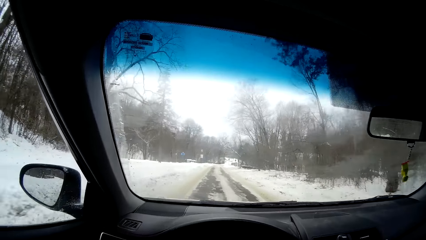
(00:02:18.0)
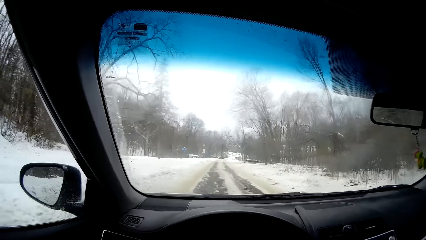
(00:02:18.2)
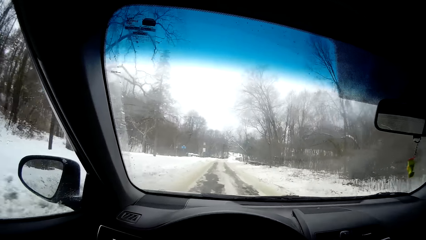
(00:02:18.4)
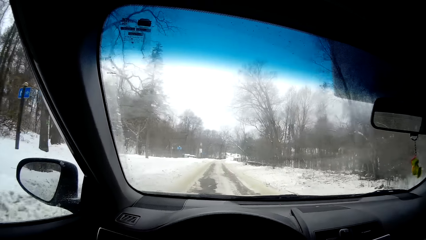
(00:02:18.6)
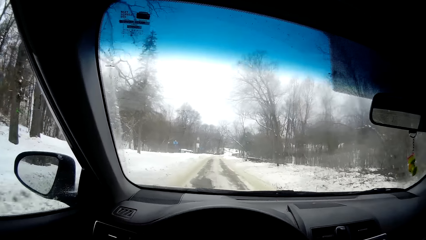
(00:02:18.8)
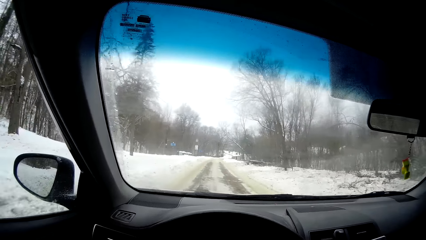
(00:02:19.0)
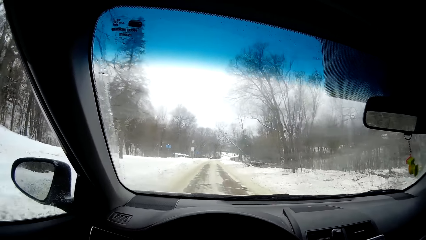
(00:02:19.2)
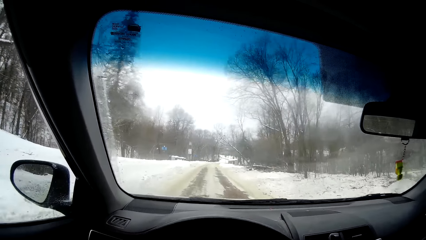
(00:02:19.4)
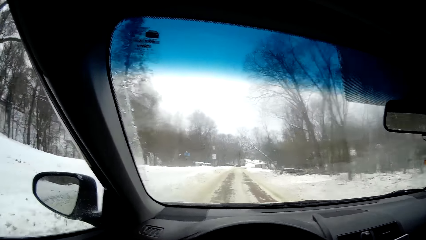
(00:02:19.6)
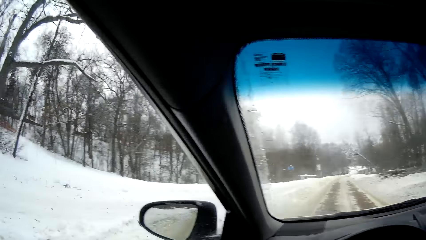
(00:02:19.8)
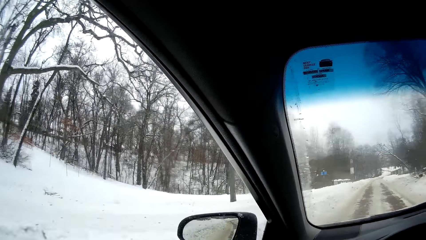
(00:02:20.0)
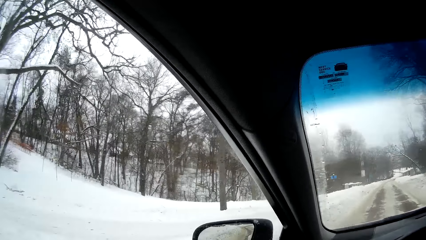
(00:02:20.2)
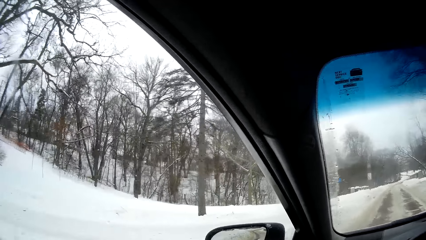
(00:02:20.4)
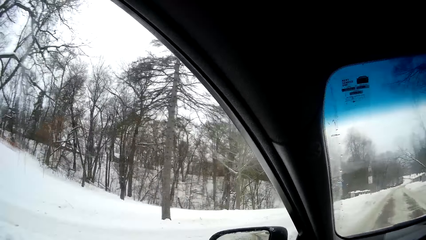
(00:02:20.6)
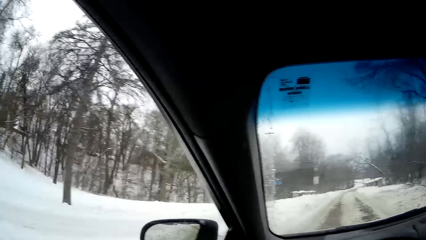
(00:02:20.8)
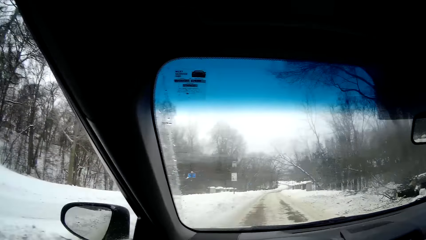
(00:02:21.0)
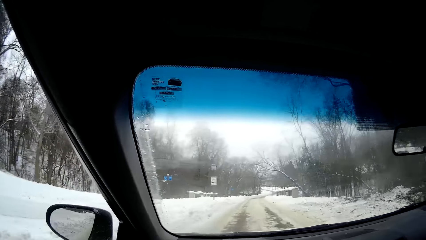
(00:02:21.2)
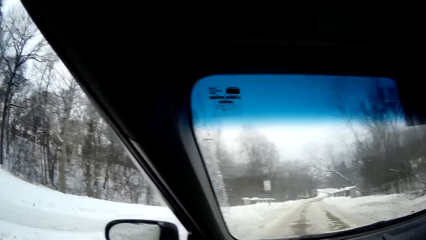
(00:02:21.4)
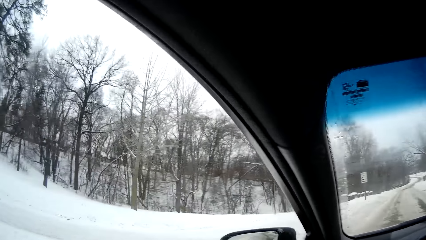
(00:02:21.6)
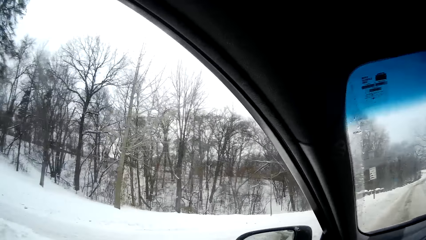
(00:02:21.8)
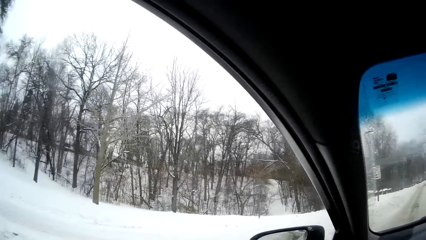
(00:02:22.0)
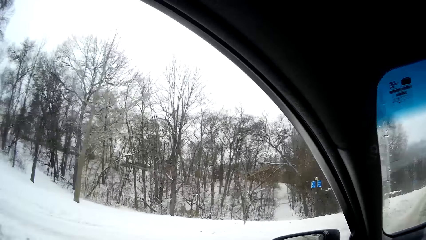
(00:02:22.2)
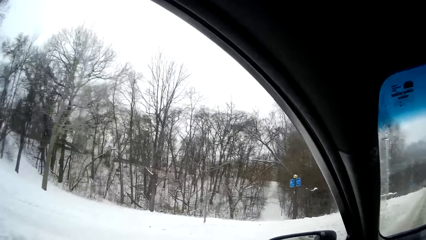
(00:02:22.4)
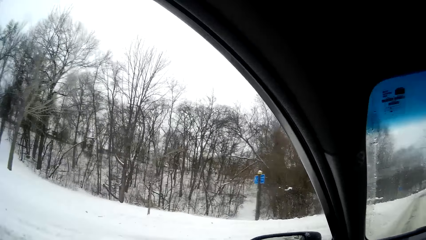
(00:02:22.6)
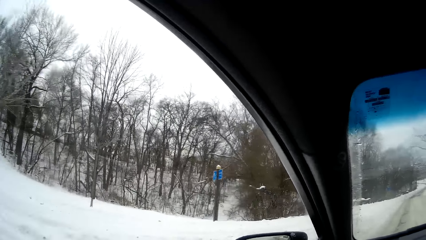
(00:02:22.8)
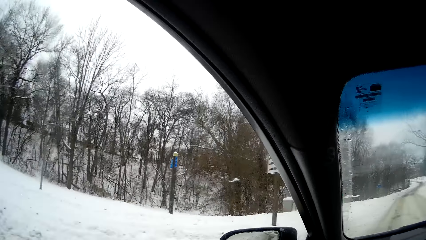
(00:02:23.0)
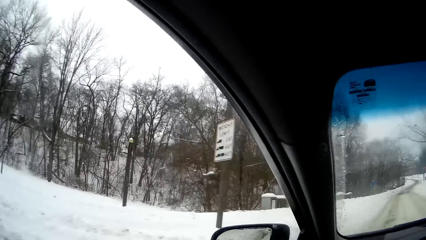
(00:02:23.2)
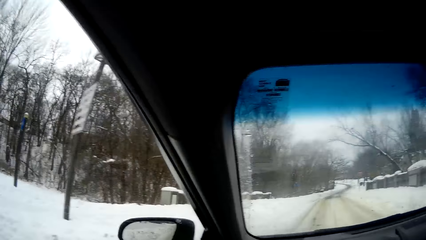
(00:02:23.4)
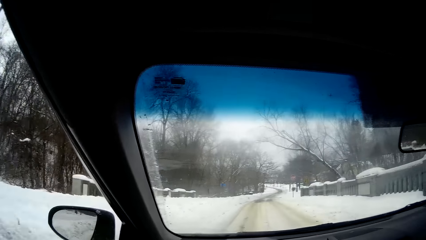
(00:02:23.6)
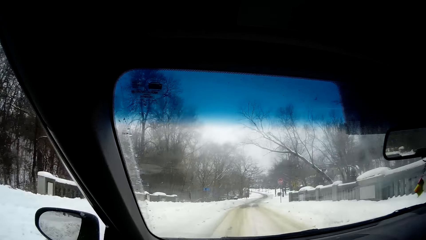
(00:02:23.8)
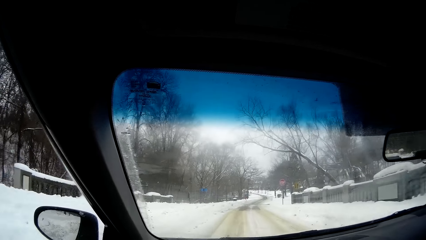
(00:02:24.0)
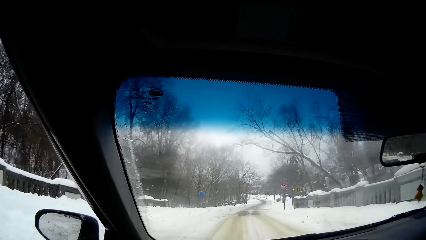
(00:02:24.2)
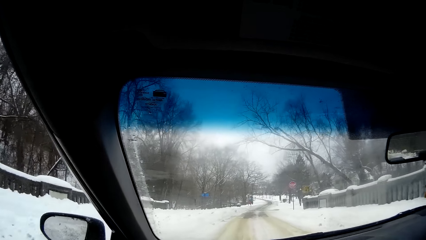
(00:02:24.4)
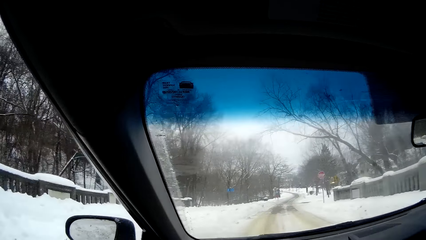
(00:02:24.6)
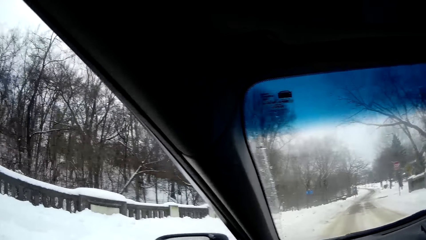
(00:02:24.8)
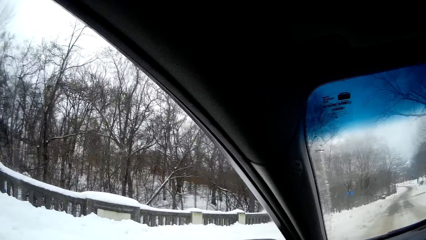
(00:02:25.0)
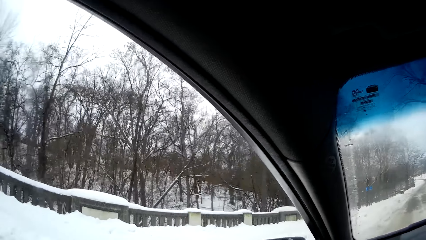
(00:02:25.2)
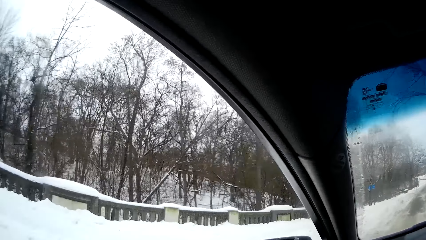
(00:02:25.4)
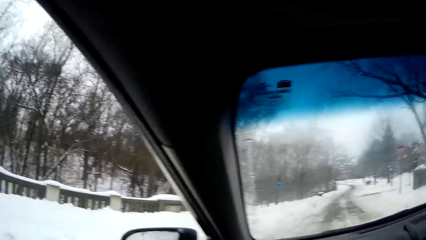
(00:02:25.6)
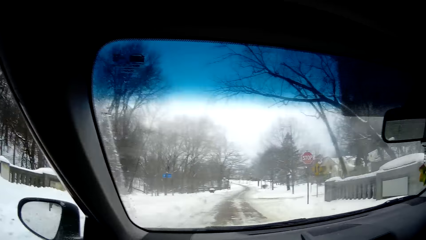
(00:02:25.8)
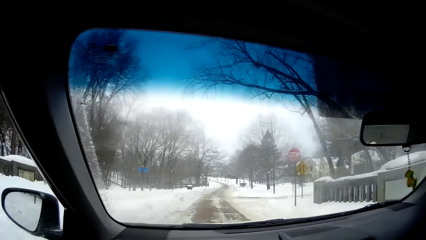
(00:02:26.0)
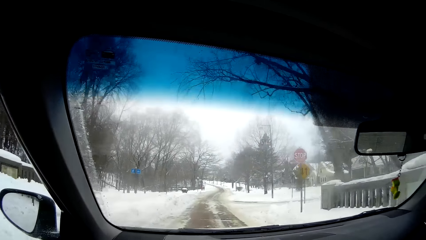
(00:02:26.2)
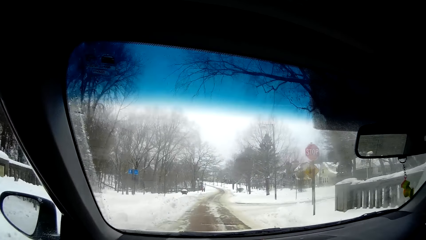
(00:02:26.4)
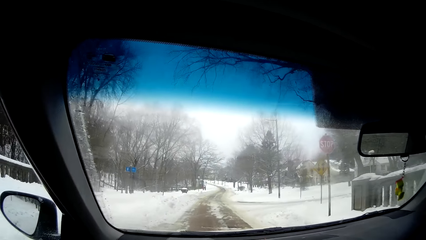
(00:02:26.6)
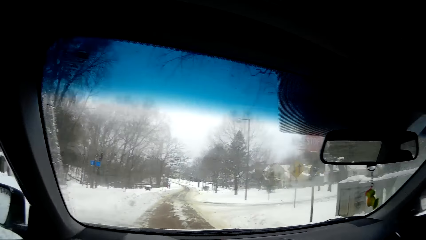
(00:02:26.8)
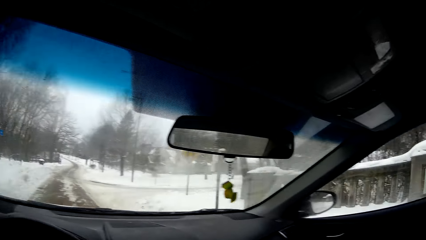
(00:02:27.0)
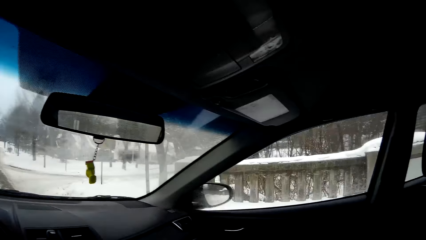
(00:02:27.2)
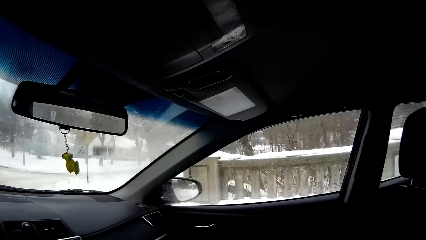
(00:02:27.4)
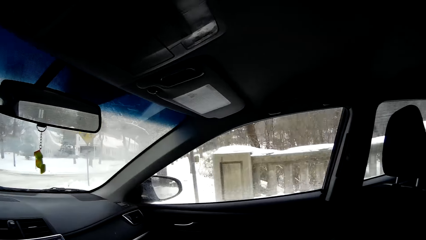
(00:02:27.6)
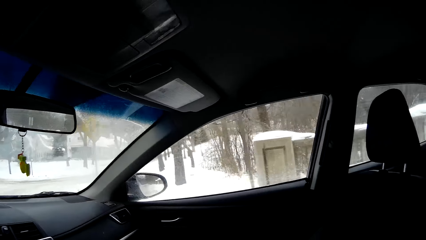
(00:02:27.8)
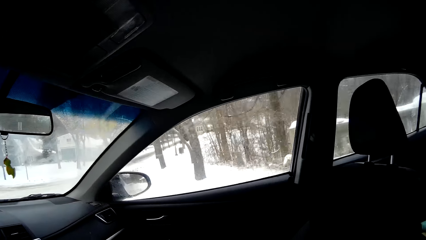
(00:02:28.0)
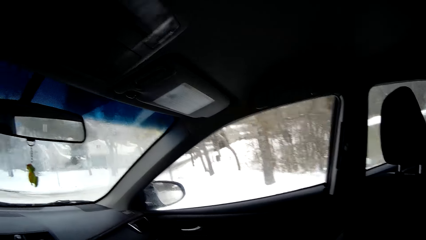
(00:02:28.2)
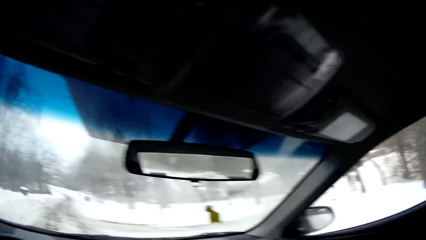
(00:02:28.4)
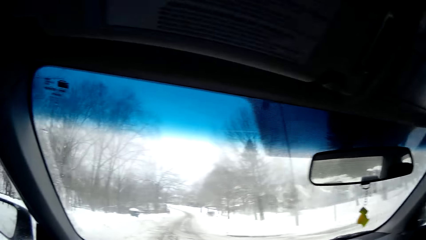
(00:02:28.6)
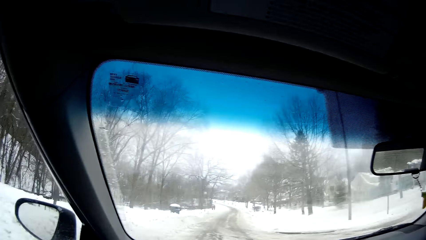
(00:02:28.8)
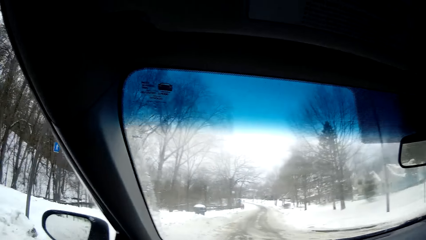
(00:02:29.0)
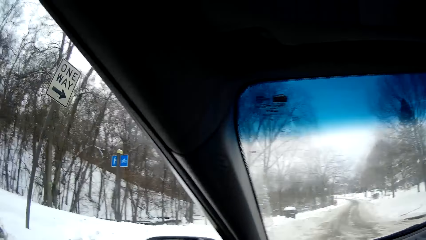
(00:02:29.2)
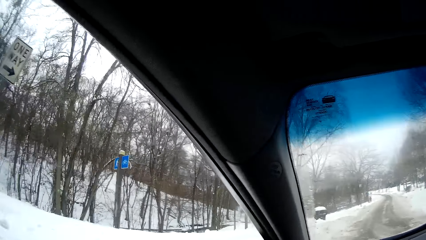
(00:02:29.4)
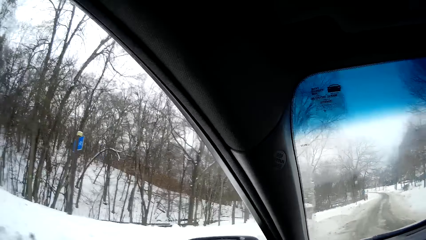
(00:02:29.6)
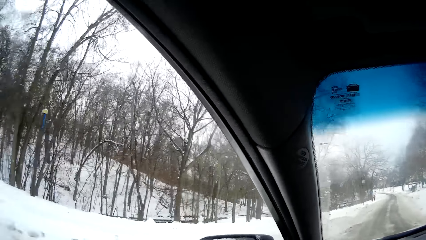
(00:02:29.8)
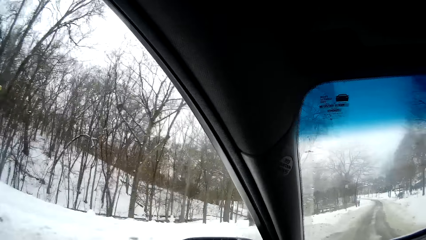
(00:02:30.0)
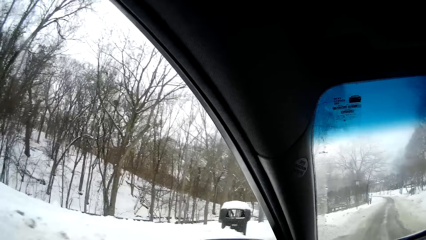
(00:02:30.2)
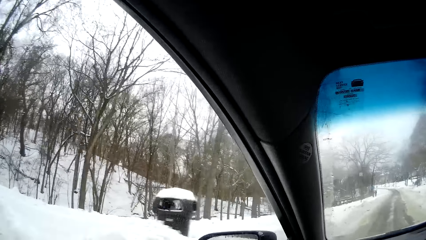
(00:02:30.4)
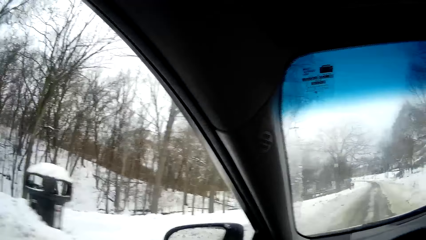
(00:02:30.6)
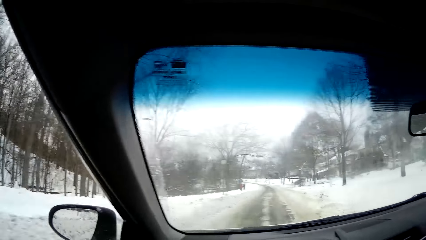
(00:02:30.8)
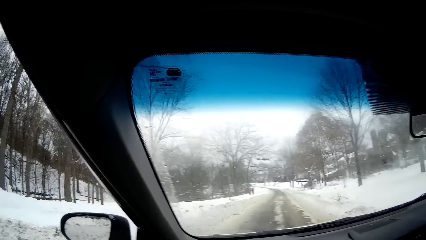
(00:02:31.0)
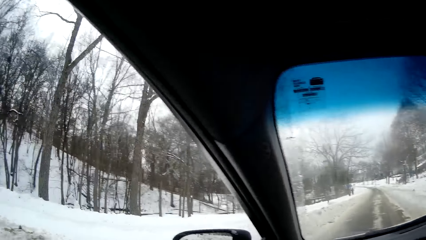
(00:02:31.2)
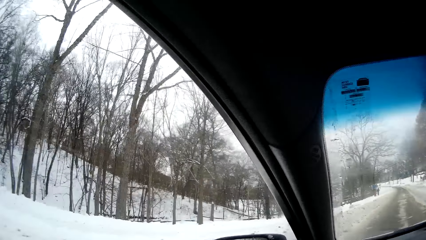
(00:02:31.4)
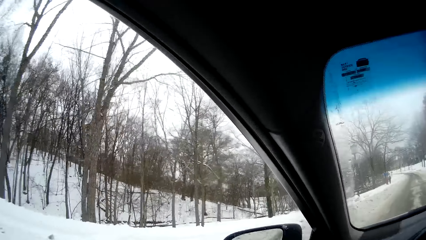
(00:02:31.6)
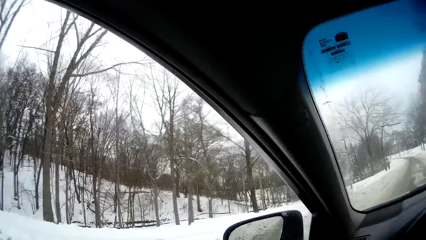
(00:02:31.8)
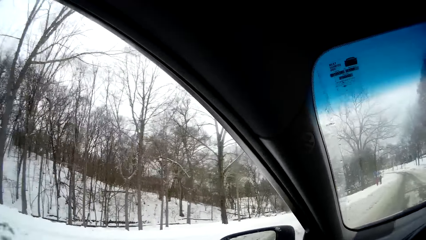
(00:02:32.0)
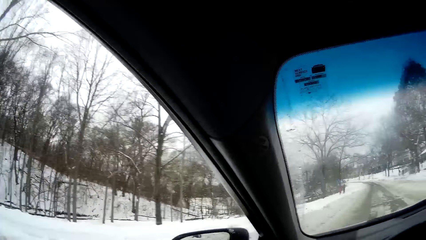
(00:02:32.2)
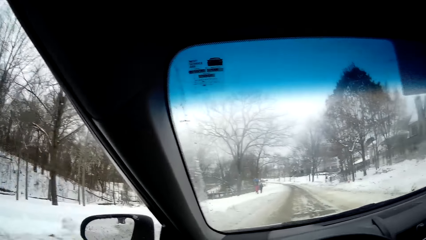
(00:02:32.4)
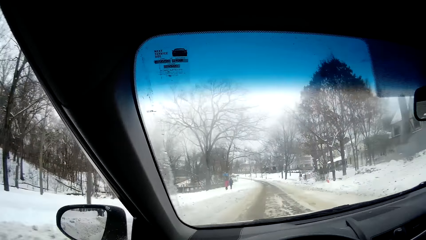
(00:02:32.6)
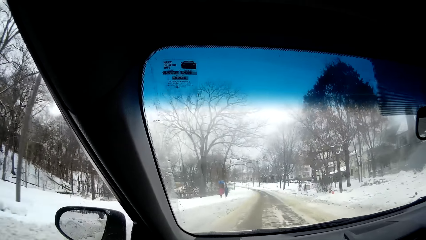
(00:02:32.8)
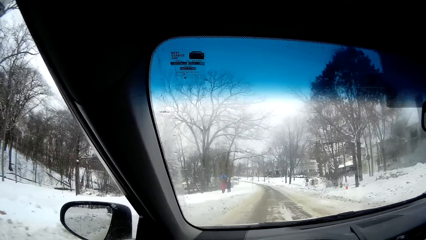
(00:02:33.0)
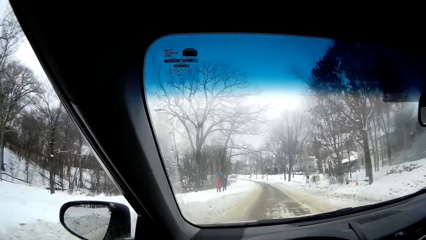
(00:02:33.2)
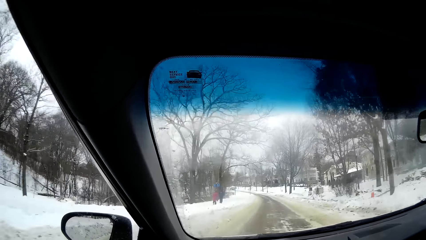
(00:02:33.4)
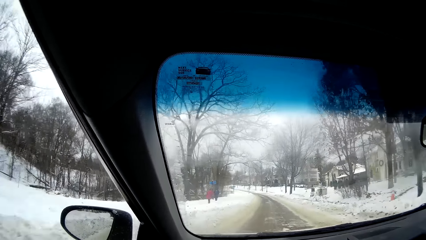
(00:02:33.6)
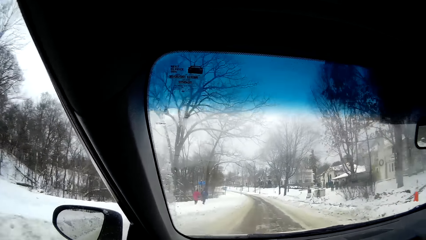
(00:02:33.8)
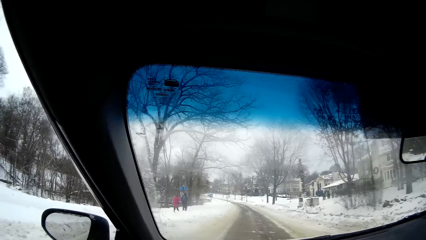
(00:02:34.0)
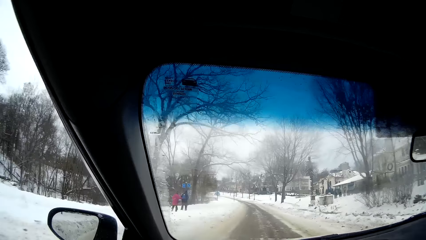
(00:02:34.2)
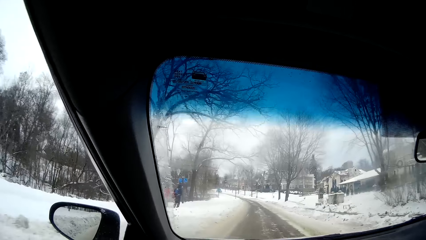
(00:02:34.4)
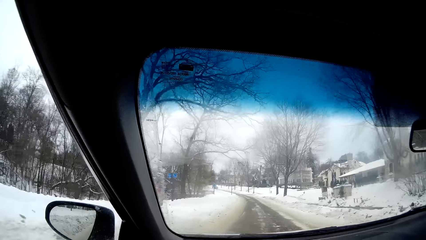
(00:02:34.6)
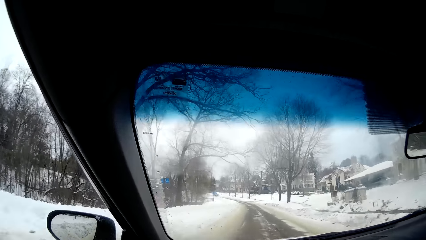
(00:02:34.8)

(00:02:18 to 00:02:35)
The camera wearer looks right. They drive. They drive again. They look right. They drive. They look right. They drive. They look left. They drive. They look right.
